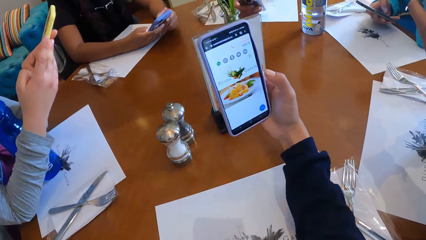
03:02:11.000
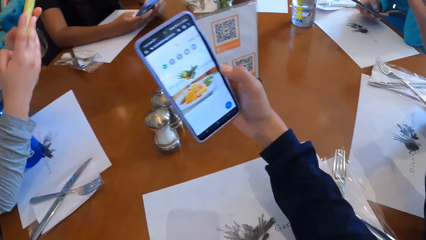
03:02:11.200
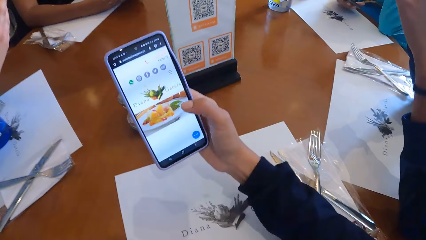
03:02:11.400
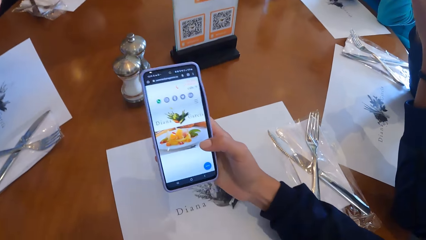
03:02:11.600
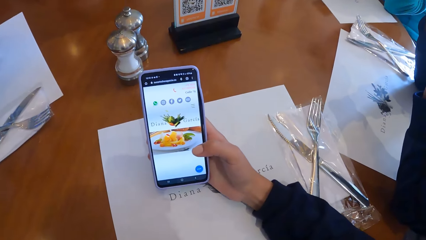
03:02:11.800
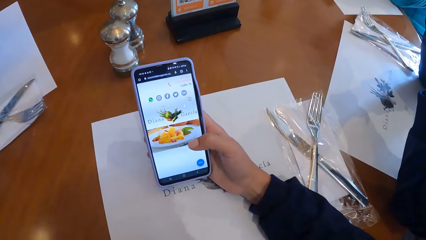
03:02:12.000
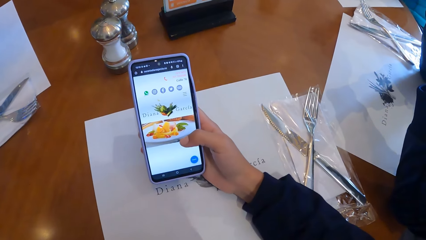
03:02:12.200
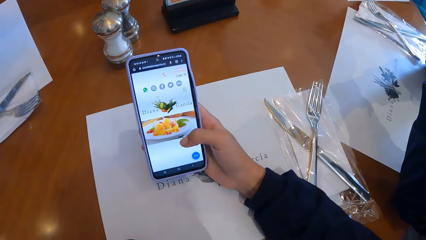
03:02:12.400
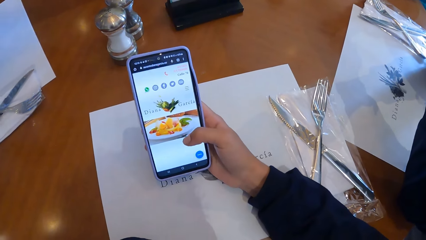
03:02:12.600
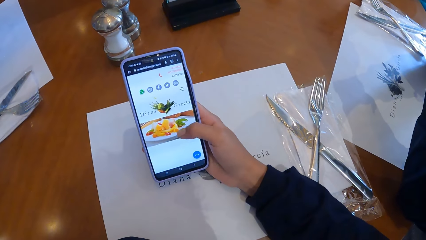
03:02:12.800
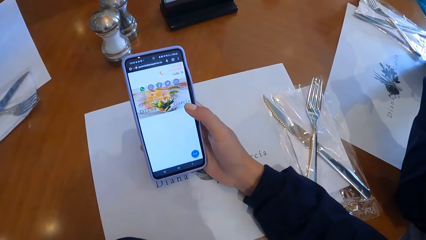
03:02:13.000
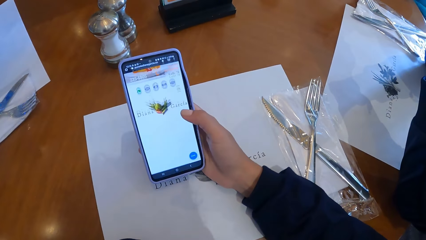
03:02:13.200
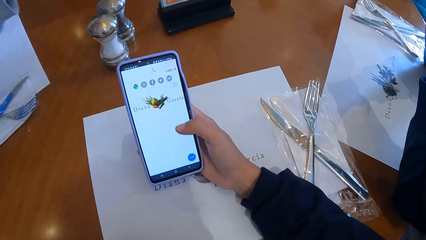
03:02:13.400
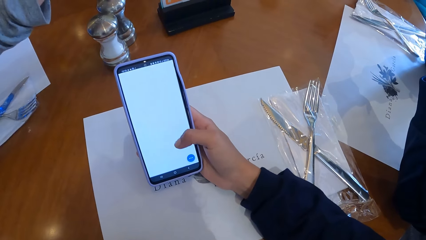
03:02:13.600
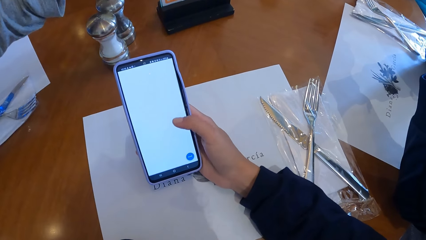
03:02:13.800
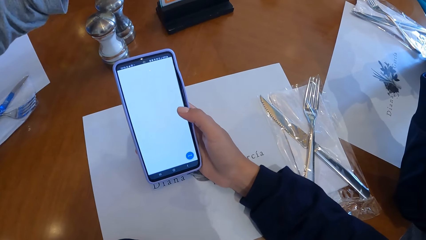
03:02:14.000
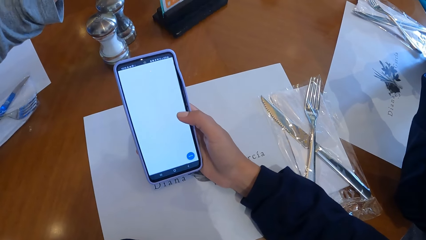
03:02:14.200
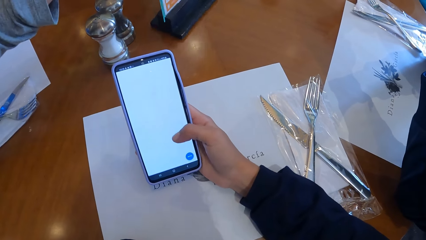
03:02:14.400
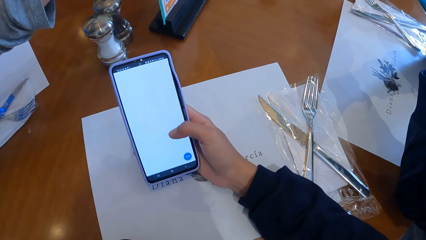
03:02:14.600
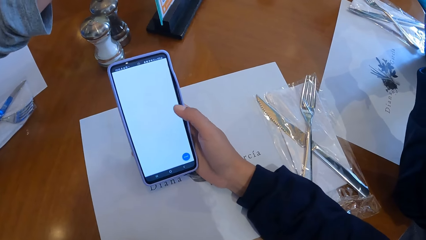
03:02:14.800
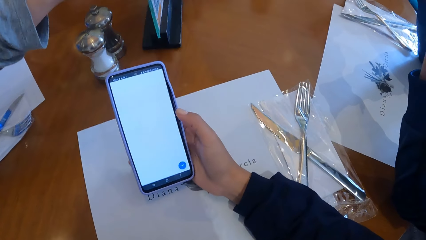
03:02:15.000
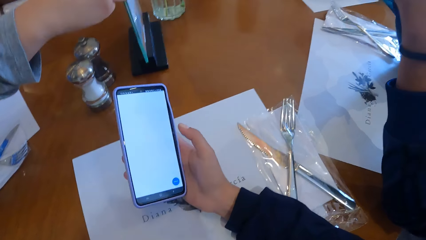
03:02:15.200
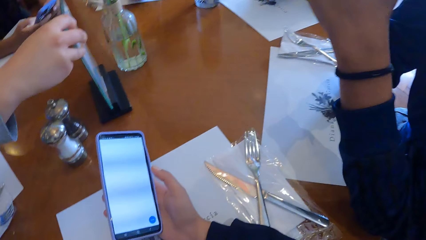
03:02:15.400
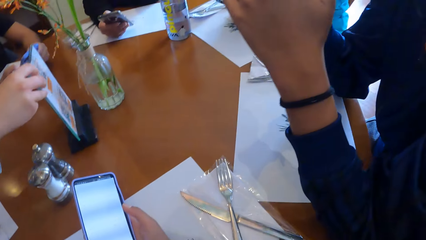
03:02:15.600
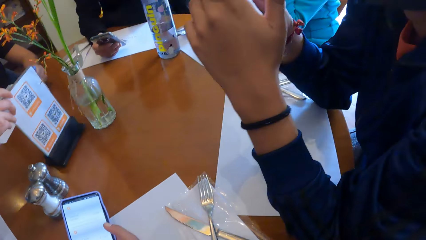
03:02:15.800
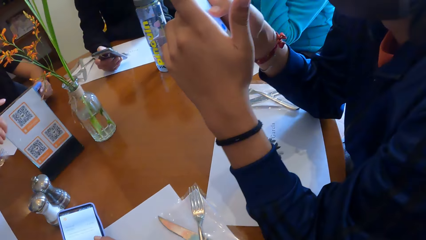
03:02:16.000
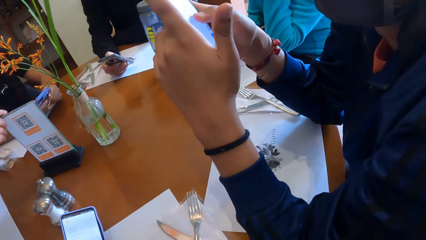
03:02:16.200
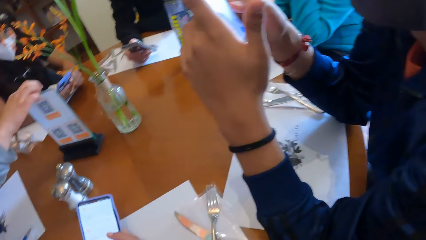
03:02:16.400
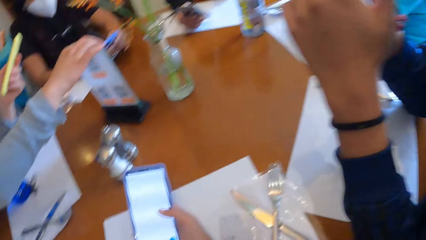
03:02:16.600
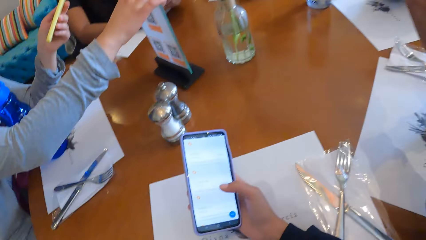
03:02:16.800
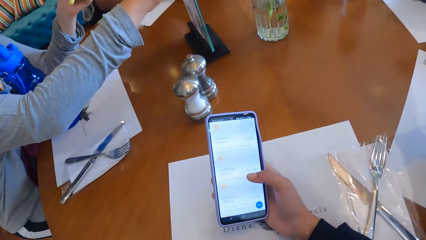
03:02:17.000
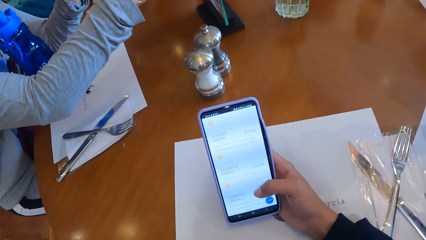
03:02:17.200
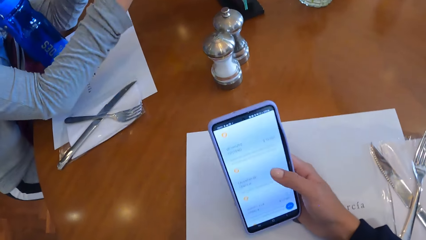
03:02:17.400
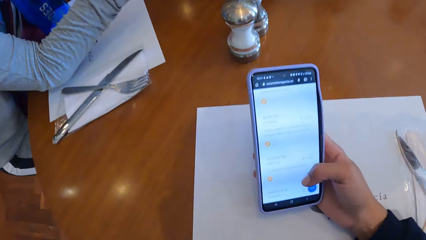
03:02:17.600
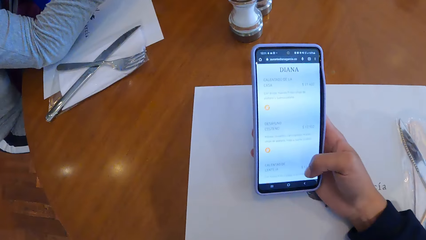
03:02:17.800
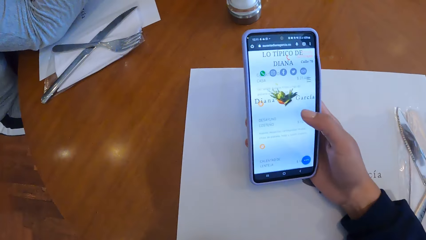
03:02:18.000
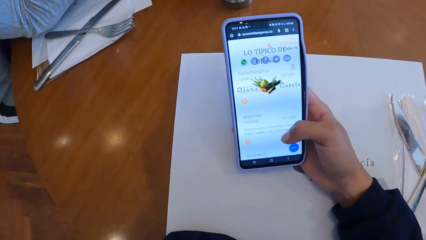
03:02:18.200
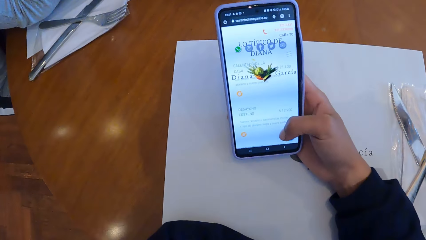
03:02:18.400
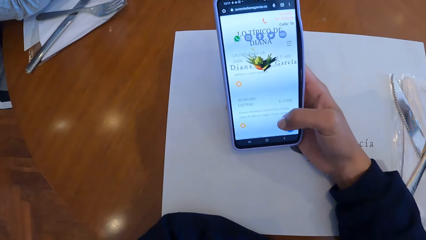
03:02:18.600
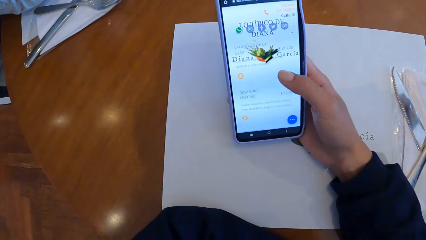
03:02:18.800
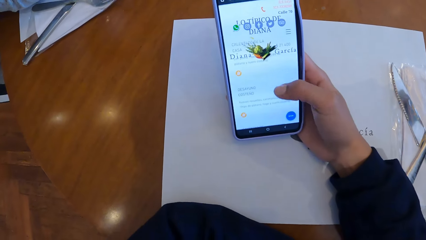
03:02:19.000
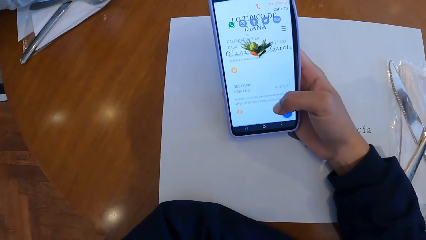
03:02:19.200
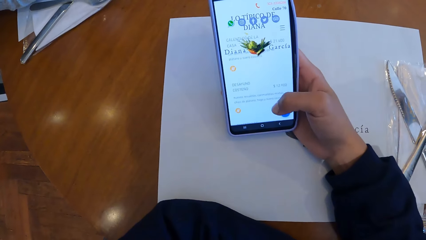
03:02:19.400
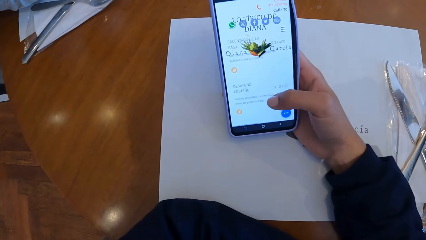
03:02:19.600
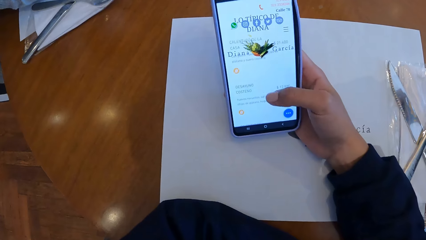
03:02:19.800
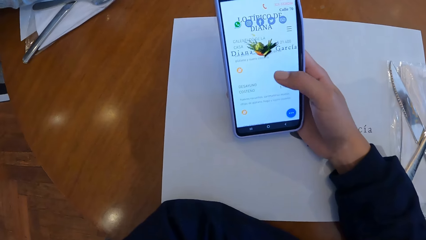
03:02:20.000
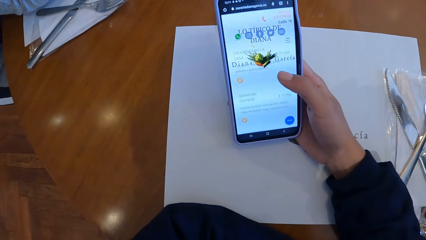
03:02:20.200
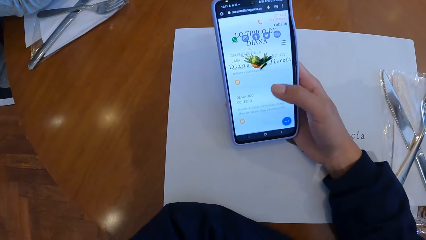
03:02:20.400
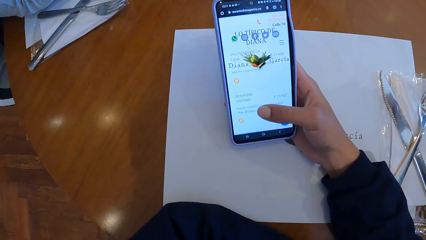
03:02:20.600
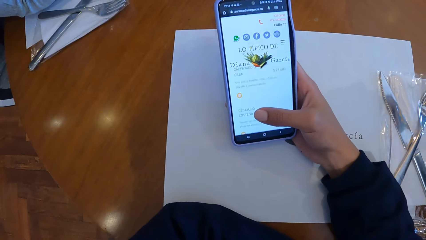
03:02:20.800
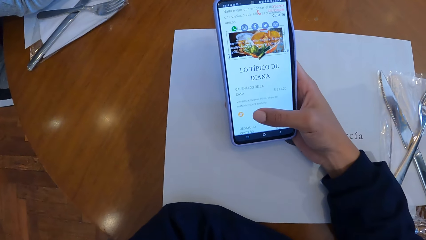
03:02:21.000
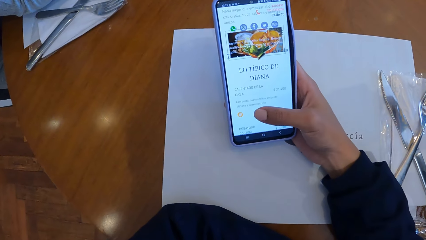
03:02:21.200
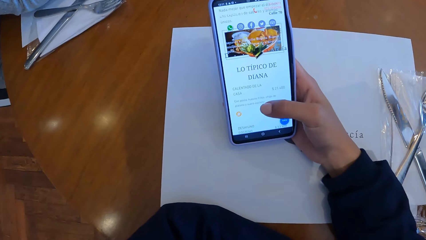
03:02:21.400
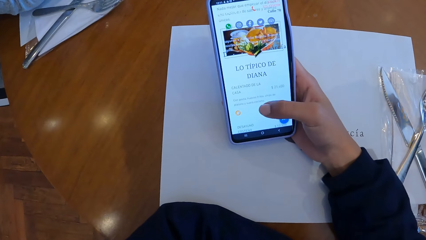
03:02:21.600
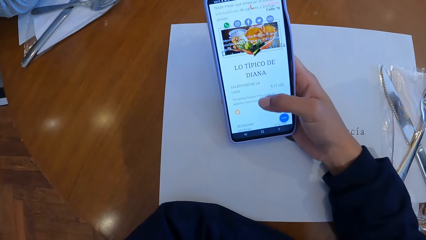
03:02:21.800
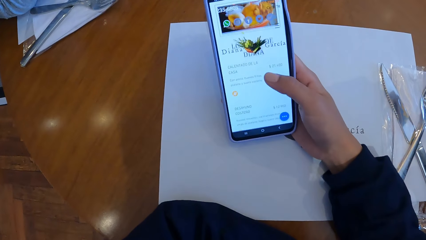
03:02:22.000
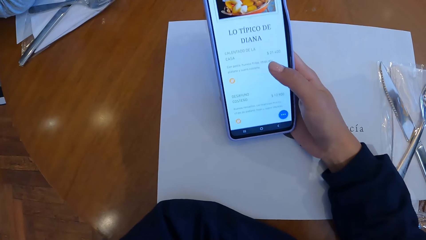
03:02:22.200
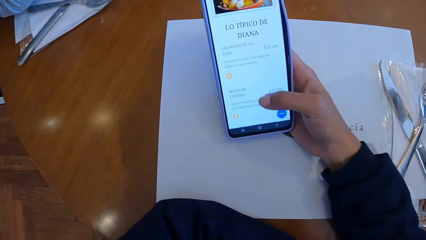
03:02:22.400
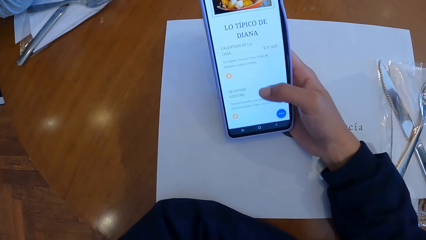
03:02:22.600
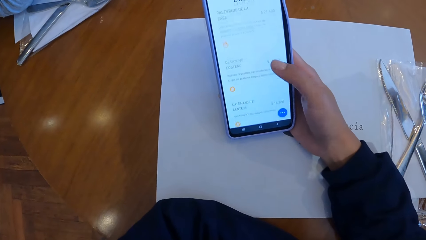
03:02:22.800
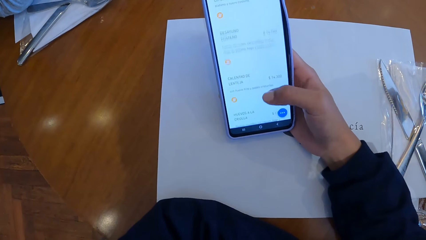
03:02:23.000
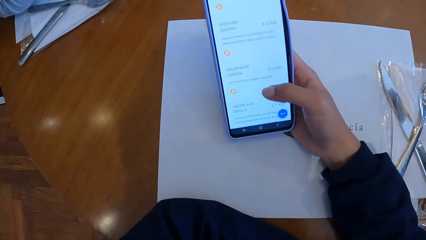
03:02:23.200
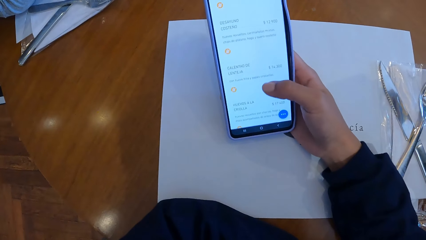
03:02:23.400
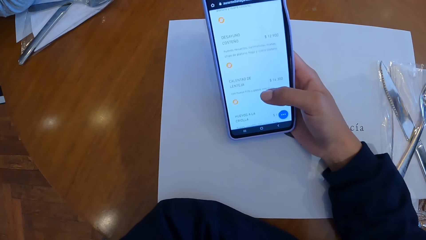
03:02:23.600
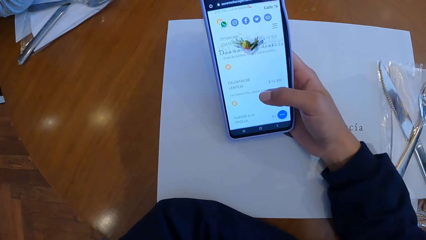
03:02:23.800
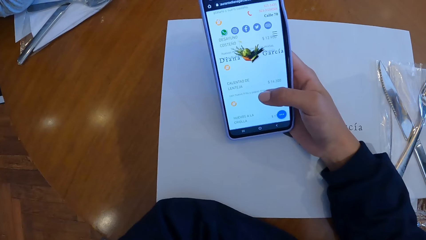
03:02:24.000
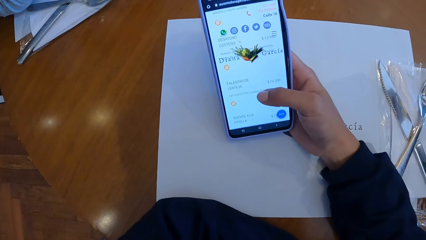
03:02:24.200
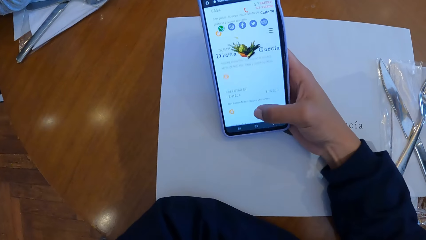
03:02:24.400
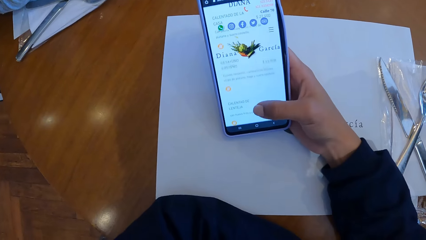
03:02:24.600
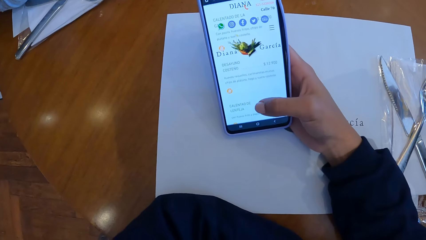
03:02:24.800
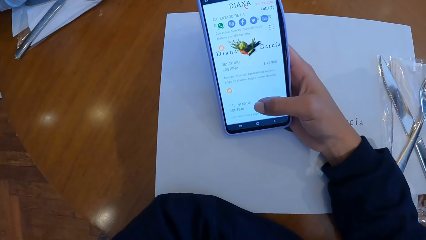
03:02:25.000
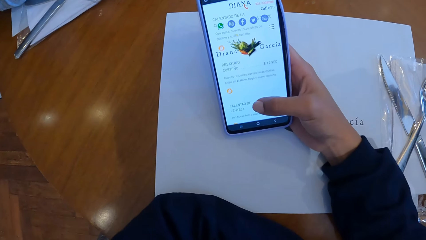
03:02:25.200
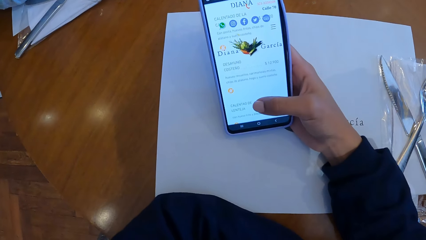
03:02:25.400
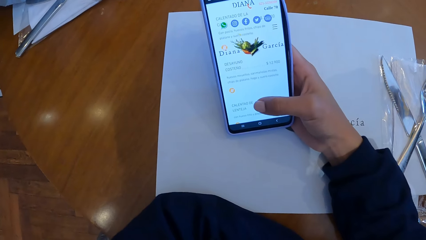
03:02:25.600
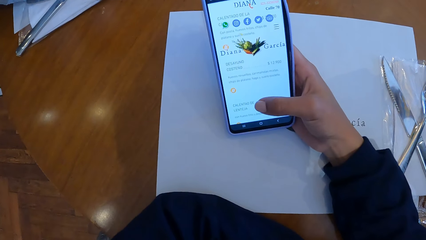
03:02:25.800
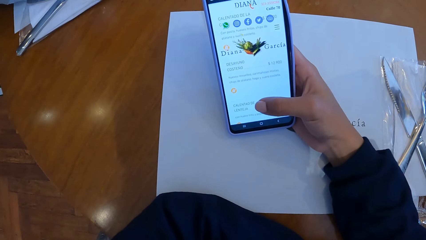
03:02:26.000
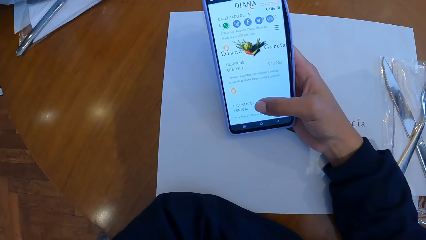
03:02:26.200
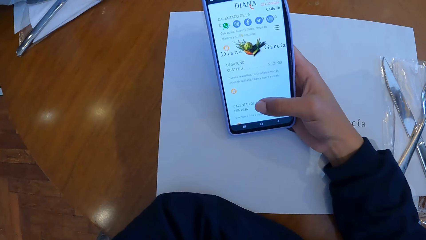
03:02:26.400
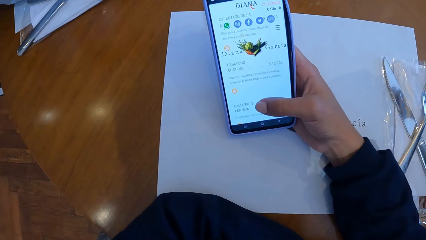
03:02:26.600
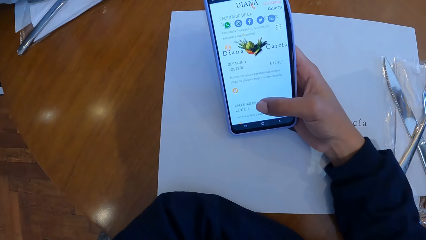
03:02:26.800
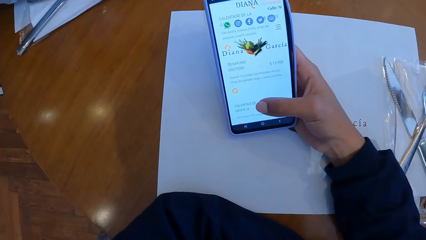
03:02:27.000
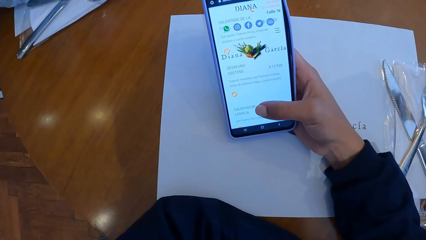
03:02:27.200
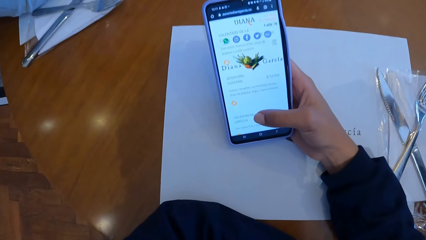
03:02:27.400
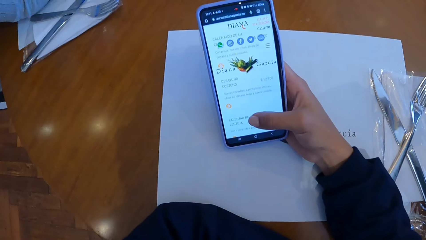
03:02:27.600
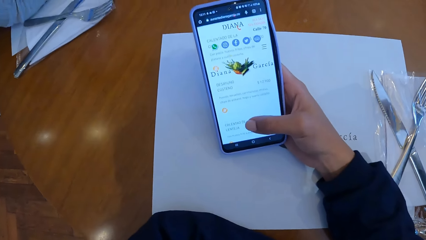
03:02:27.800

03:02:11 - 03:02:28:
The camera wearer touches her face. They scroll through a phone with his right hand. A woman drags the table QR menu on the table with her right hand. The camera wearer uses the phone.
